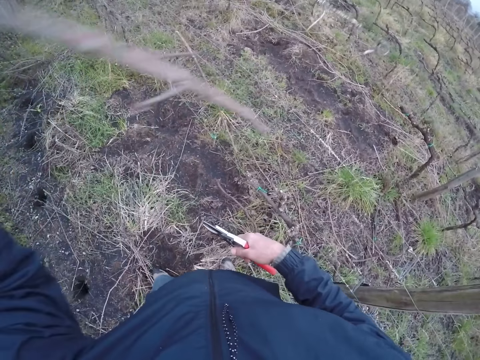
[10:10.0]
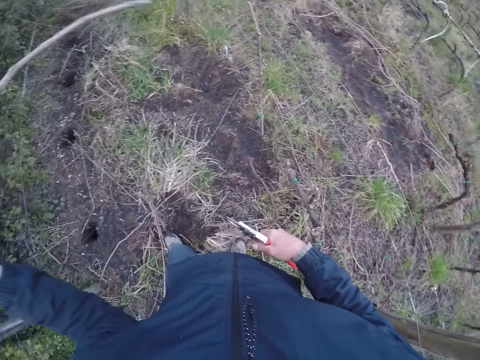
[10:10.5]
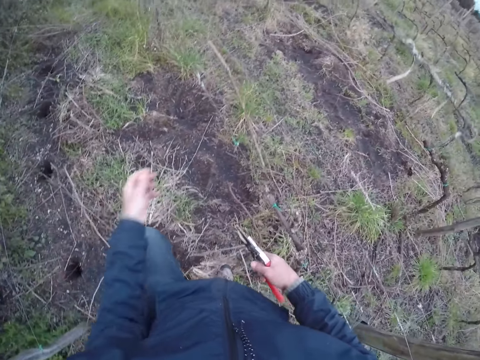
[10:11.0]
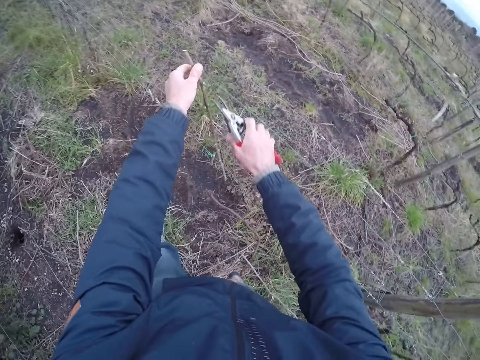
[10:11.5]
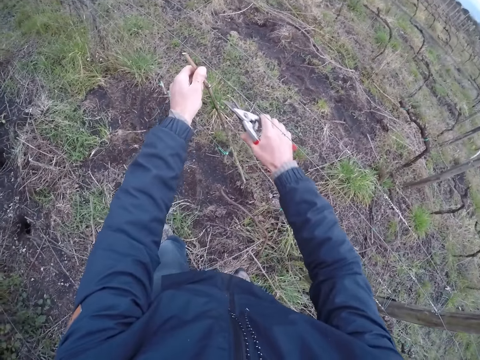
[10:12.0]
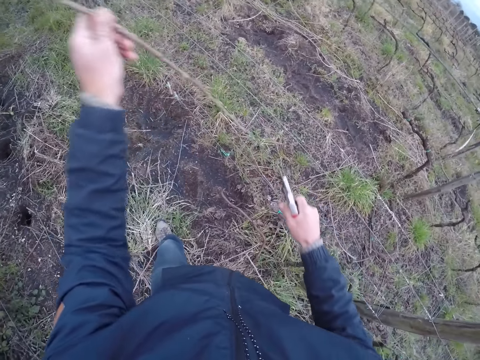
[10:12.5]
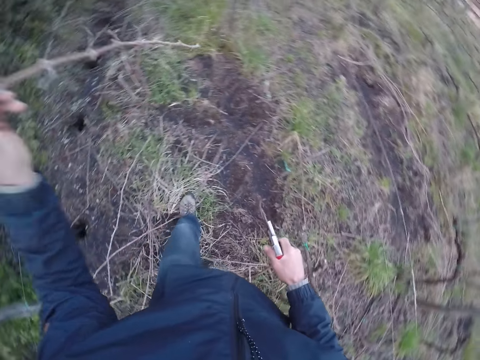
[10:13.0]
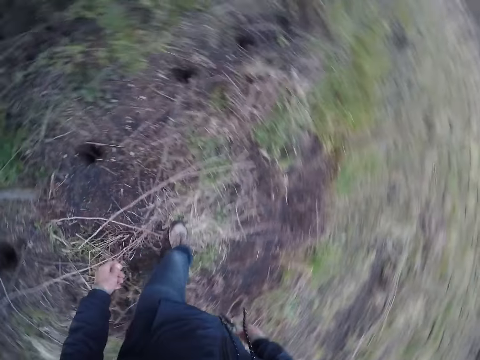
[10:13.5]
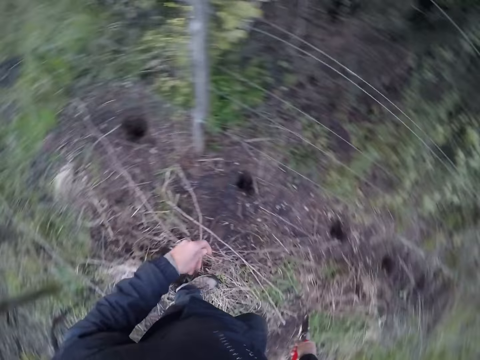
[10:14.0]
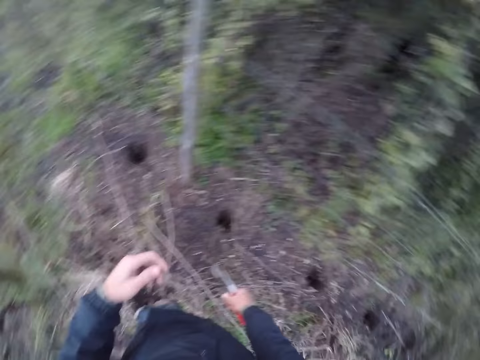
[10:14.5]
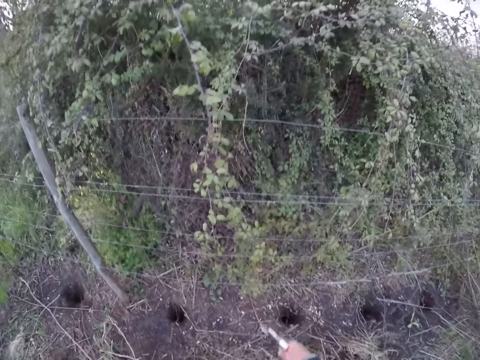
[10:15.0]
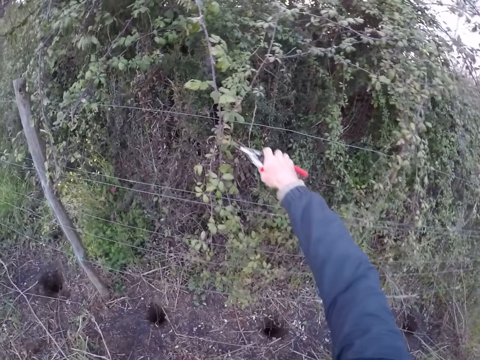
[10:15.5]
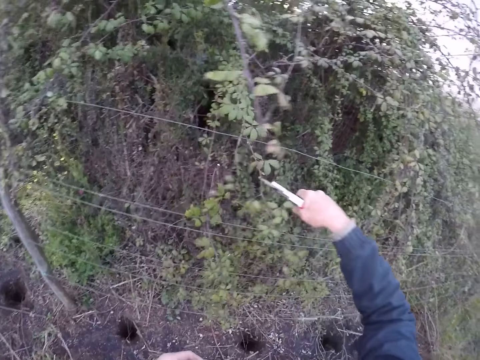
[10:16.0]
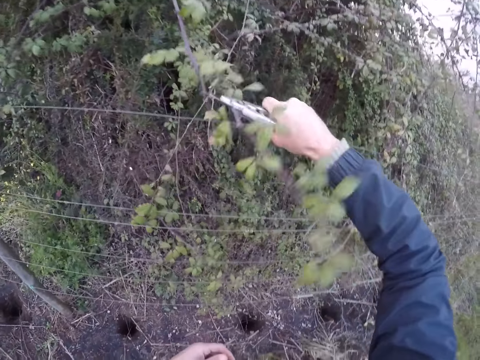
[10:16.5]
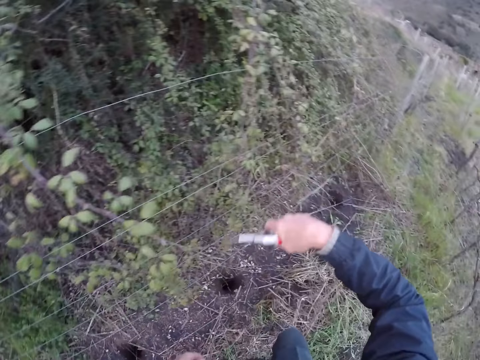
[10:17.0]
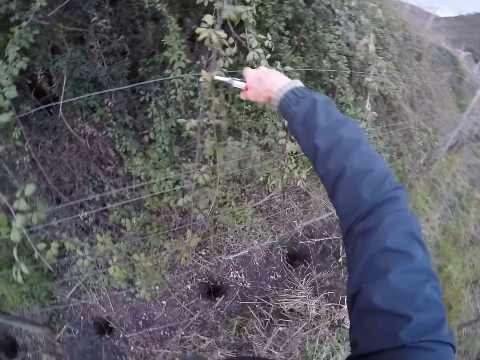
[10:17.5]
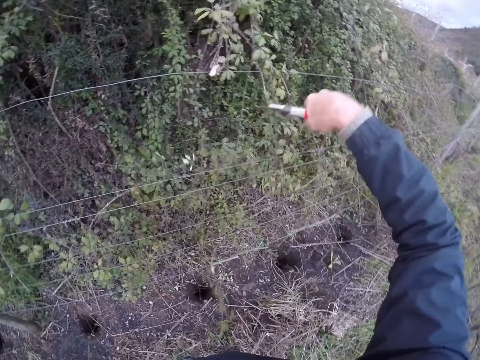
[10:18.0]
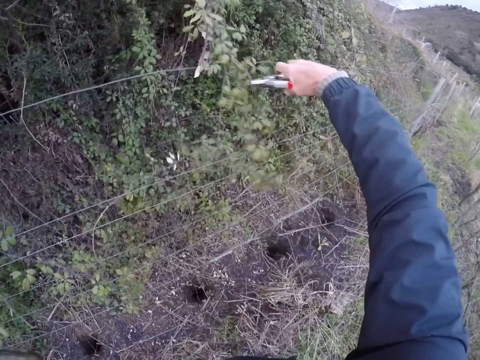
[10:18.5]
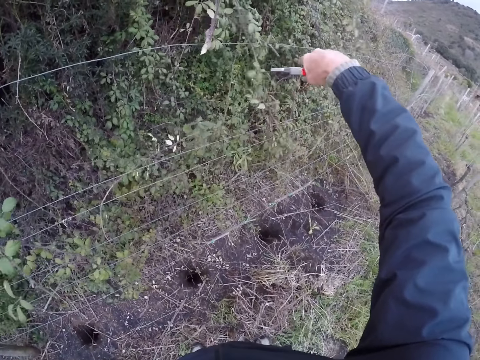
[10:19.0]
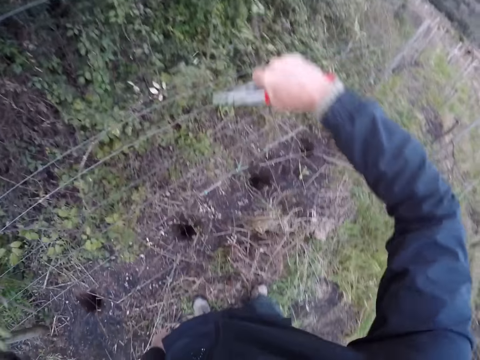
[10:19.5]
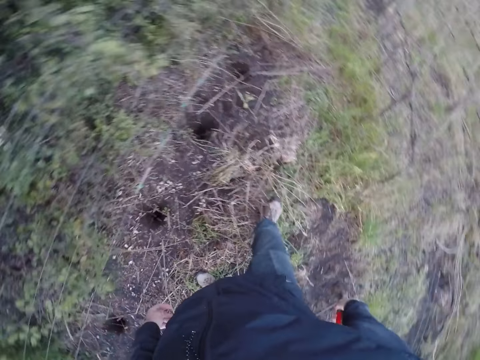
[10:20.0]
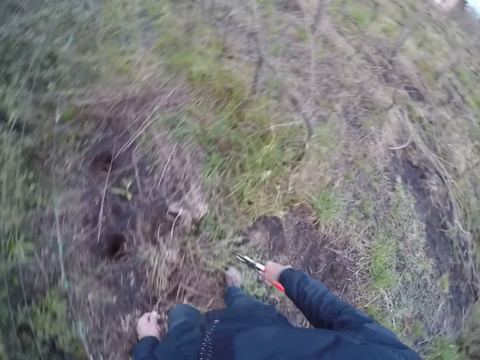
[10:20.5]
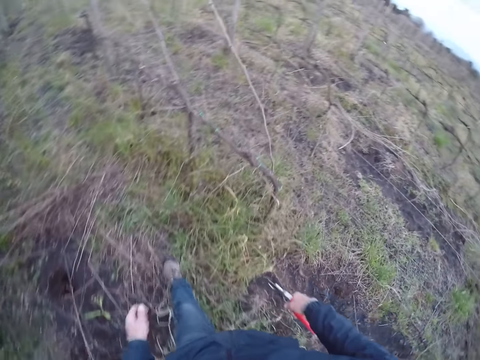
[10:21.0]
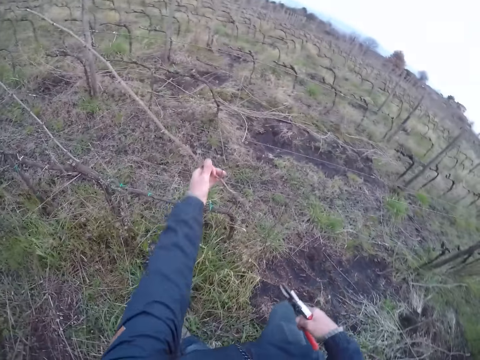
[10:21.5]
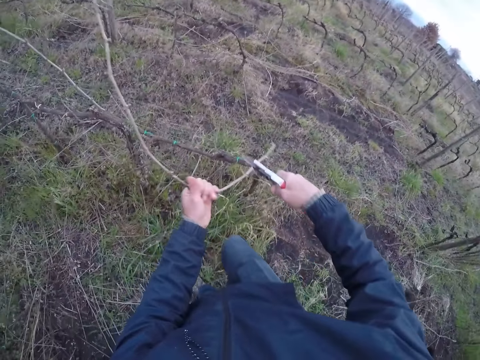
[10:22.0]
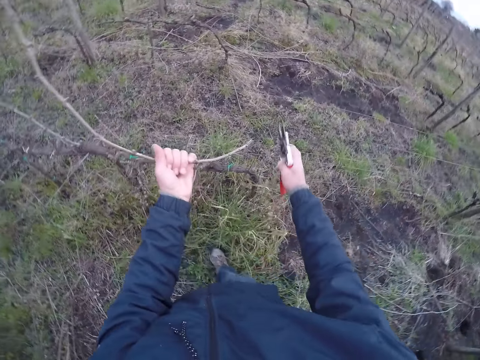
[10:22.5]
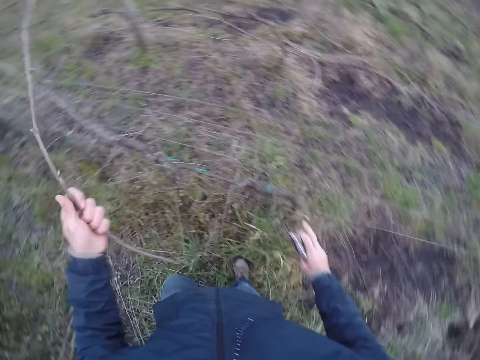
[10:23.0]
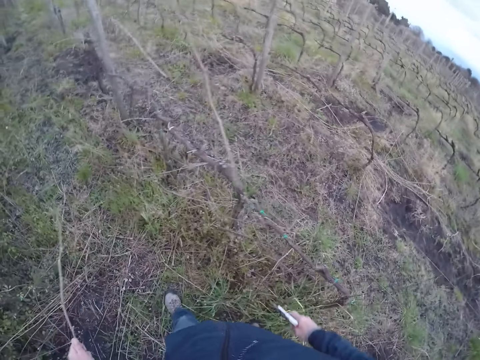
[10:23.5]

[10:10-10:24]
The camera wearer drops the twig on the ground with his left hand. He pulls a twig with his left hand. He cuts a twig with the pruning shear in his right hand. He drops the twig with his left hand. He cuts a branch with the pruning shear in his right hand. He cuts a twig with the pruning shear in his right hand. He cuts a twig with the pruning shear in his right hand again. He pulls a twig with his left hand.

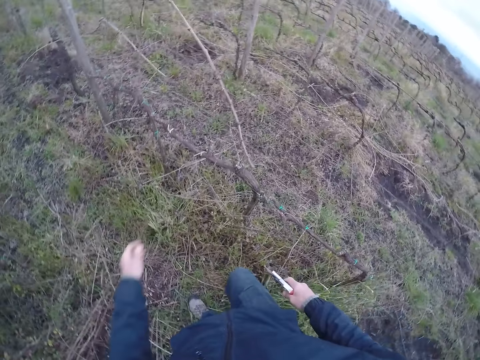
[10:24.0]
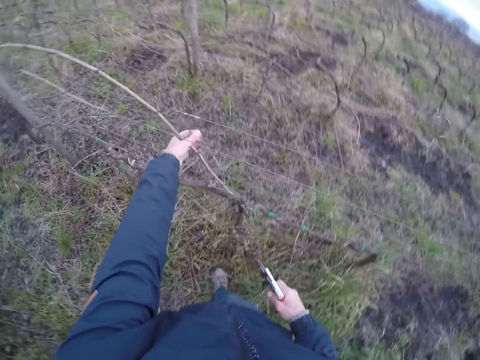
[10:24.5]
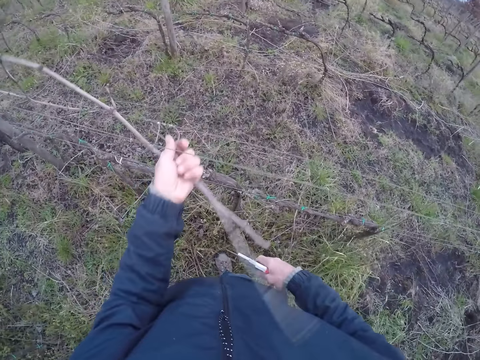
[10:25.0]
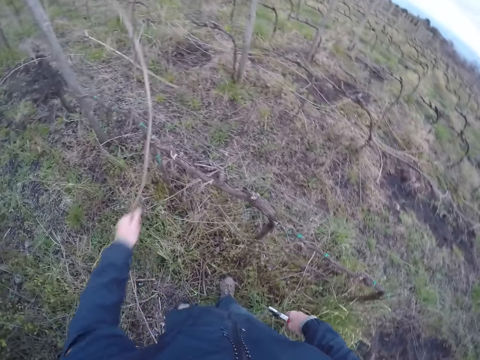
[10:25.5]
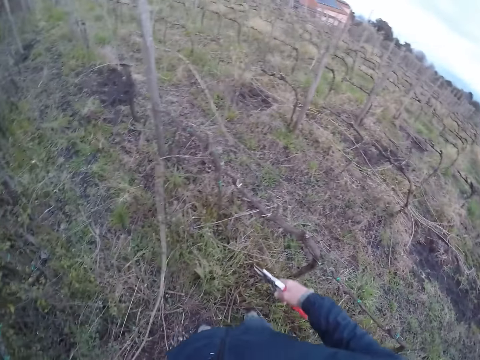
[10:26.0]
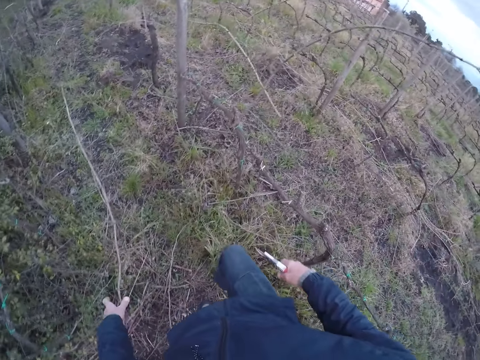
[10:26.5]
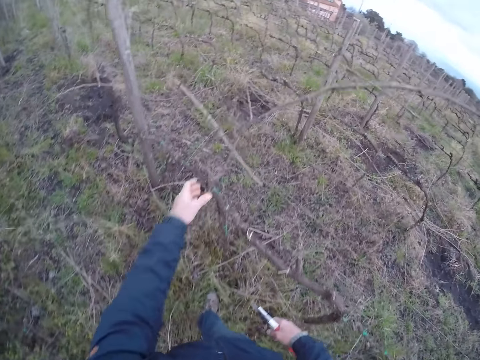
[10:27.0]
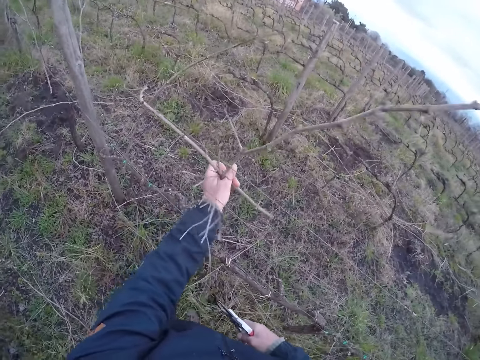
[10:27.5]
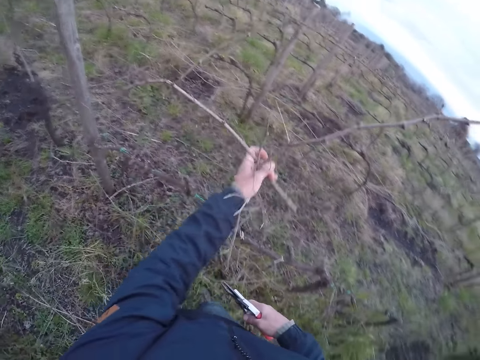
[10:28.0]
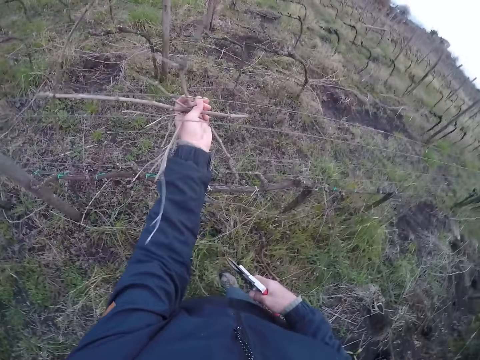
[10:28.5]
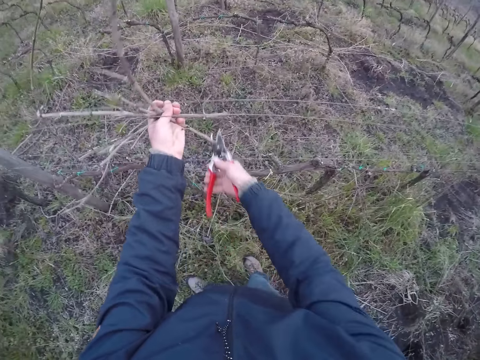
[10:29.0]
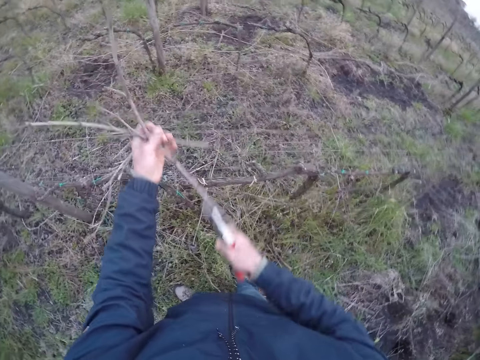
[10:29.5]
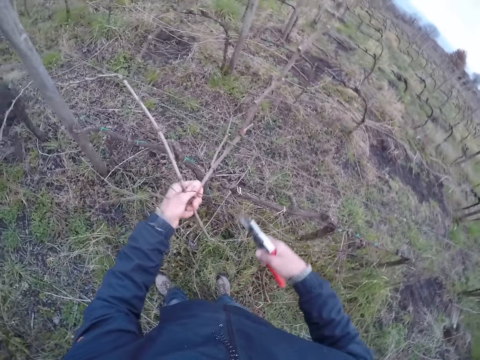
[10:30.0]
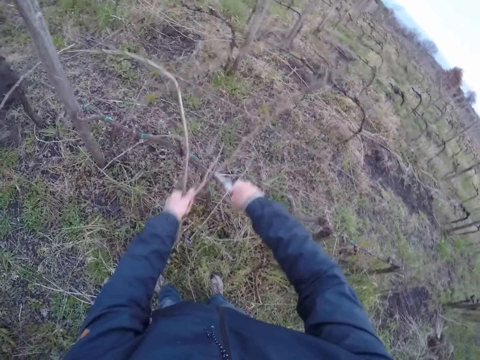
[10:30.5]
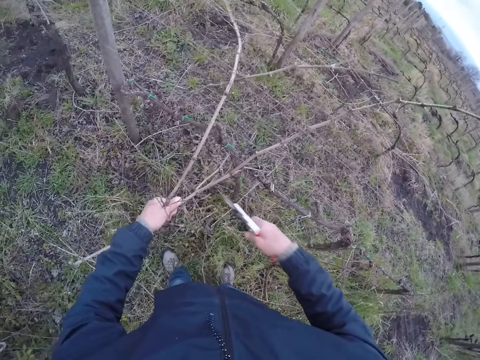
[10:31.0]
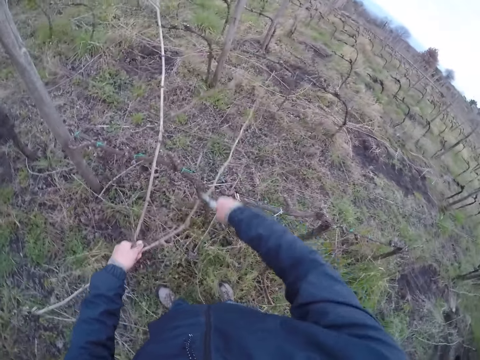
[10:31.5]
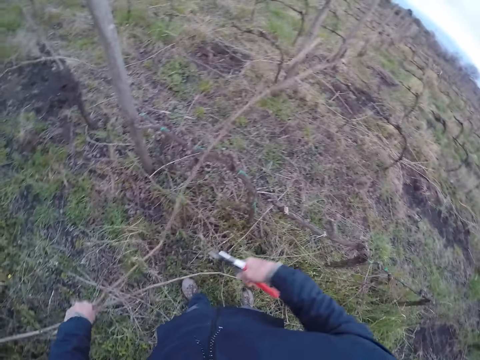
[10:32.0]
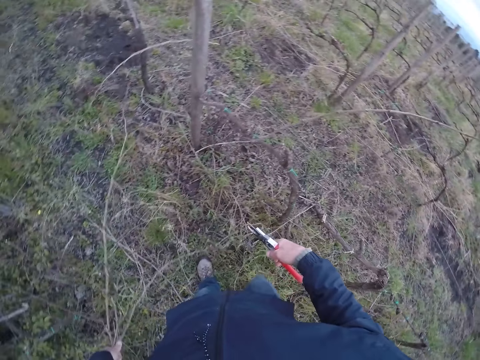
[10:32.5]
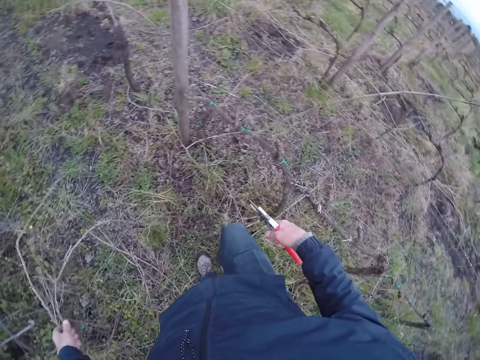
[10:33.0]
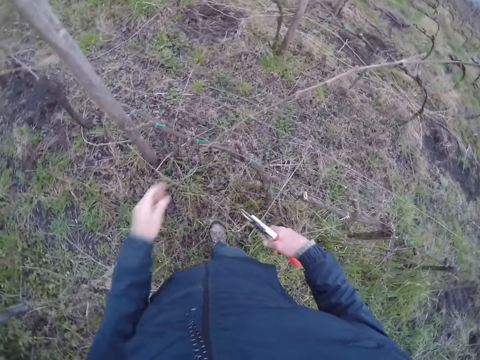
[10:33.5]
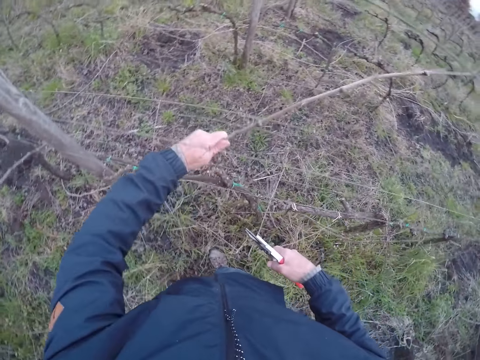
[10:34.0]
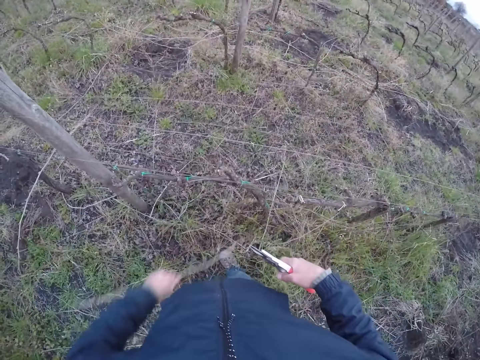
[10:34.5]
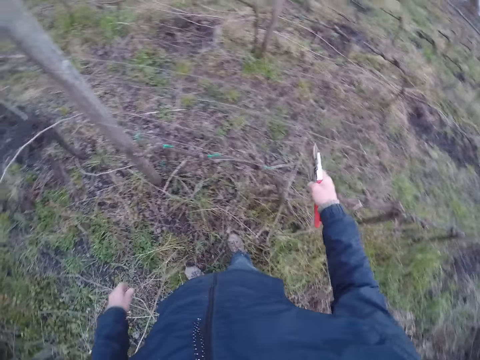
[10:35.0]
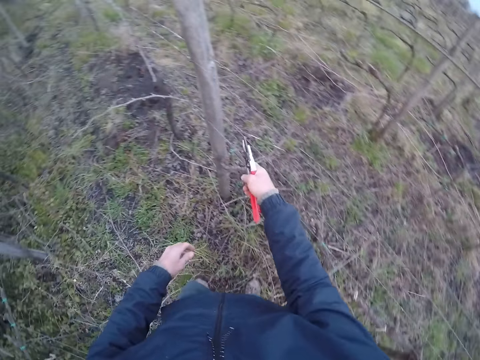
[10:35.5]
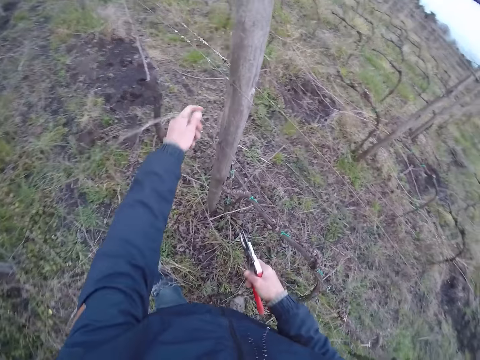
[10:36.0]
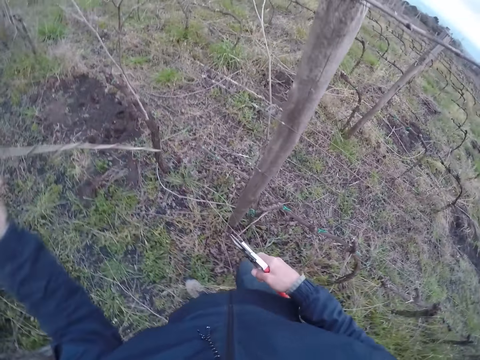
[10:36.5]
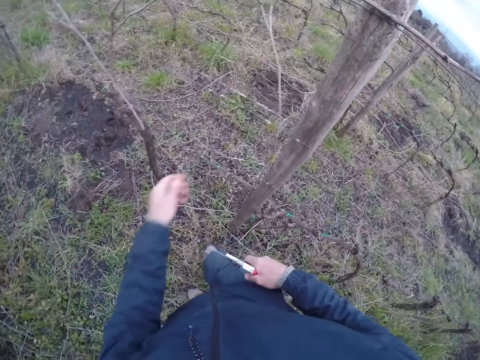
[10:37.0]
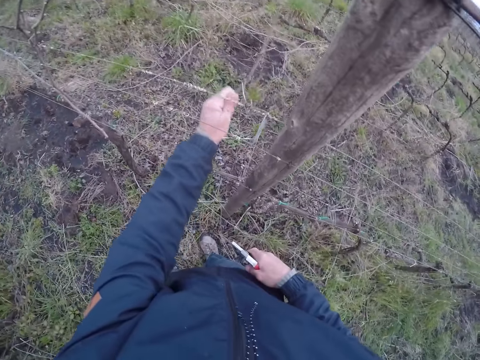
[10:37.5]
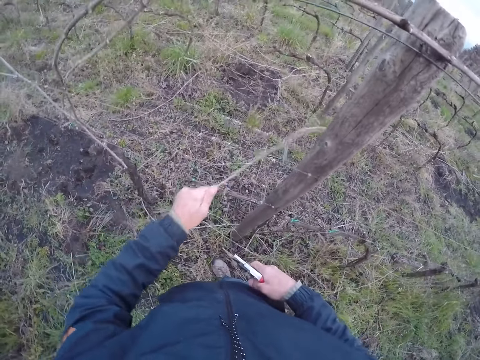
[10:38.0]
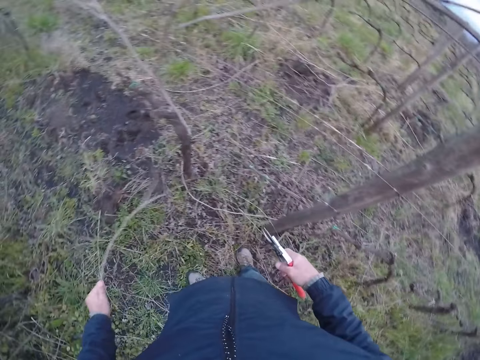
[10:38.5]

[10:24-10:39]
The camera wearer drops the twig on the ground with his left hand. He pulls a twig with his left hand. He drops the twig with his left hand. He pulls some twigs with his right hand. He throws the twig on the ground with his left hand. He pulls the twig with his left hand. He drops the twig on the ground with his left hand. He throws the twig on the ground with his left hand. He pulls a twig with his left hand.
